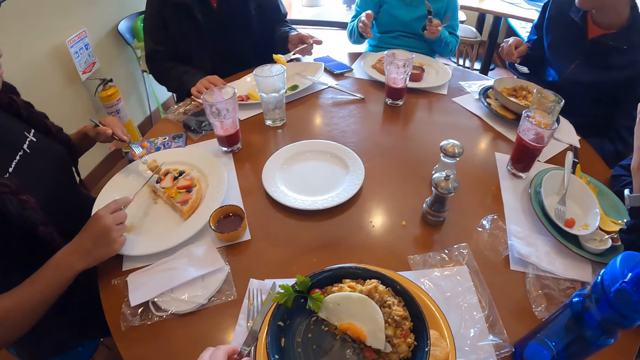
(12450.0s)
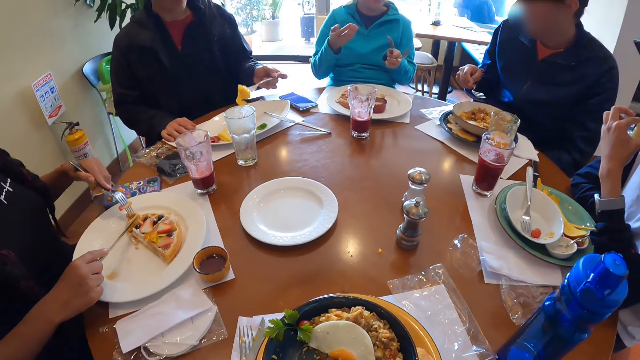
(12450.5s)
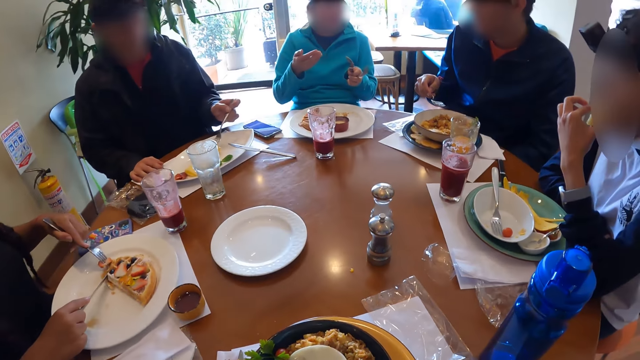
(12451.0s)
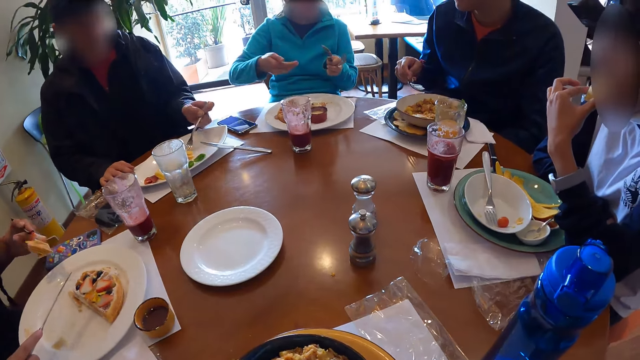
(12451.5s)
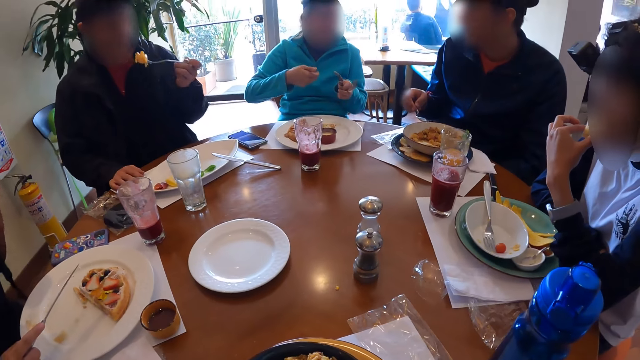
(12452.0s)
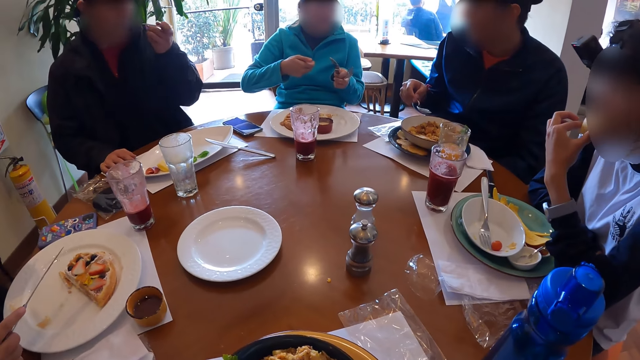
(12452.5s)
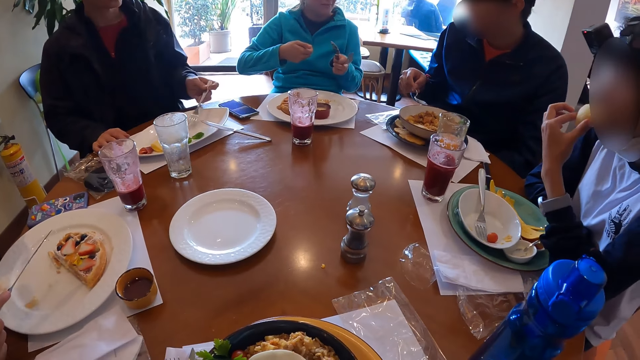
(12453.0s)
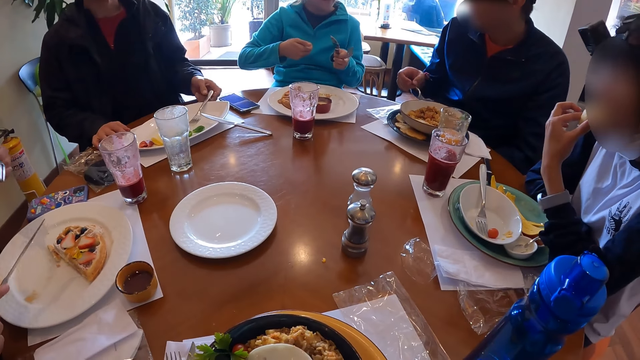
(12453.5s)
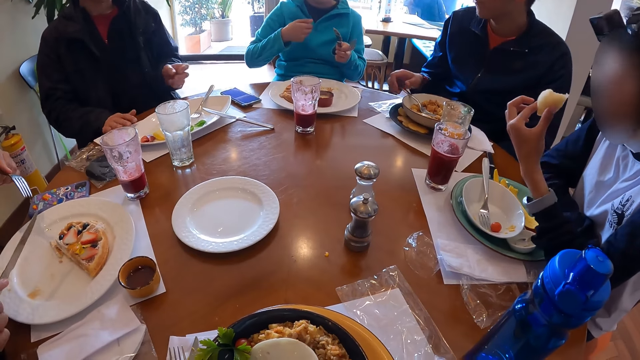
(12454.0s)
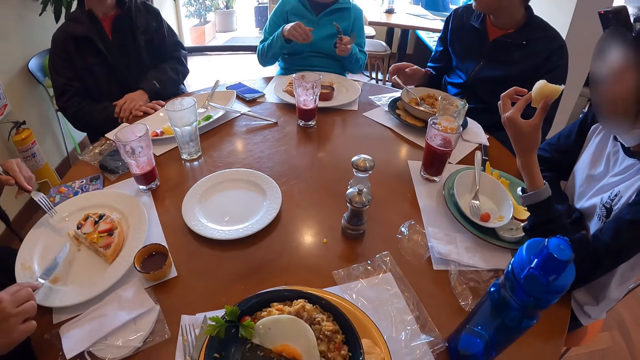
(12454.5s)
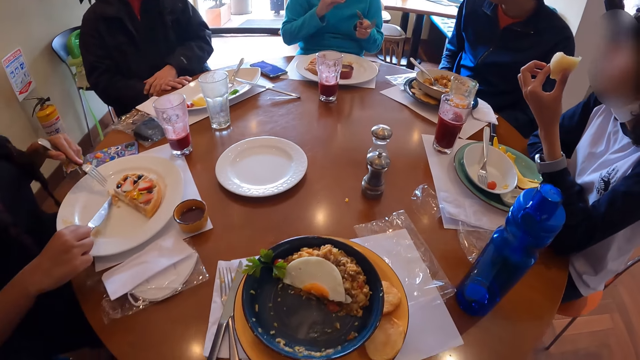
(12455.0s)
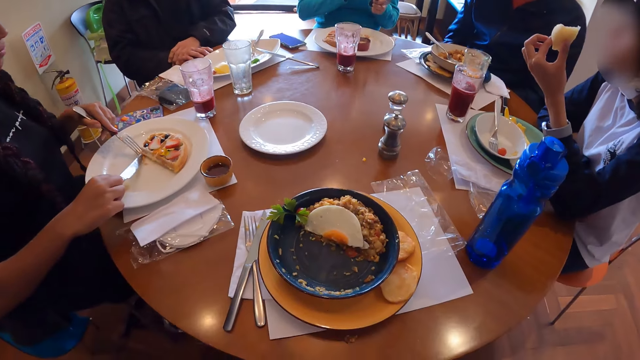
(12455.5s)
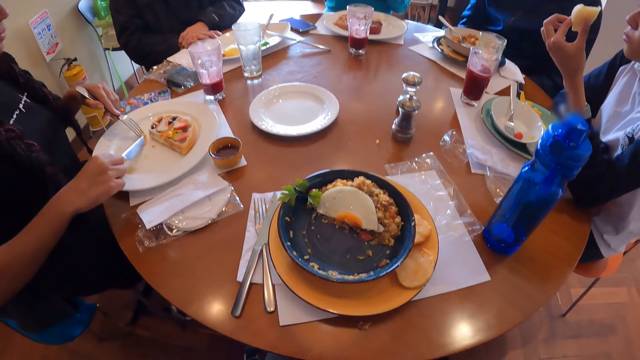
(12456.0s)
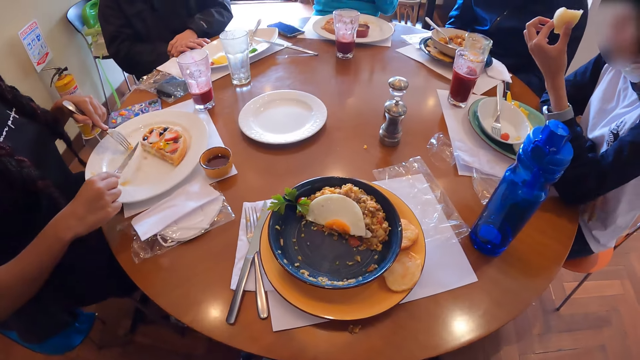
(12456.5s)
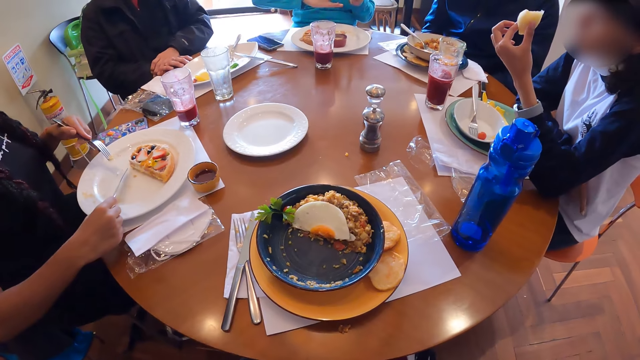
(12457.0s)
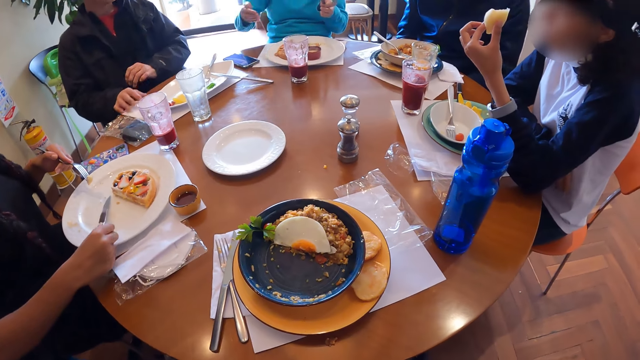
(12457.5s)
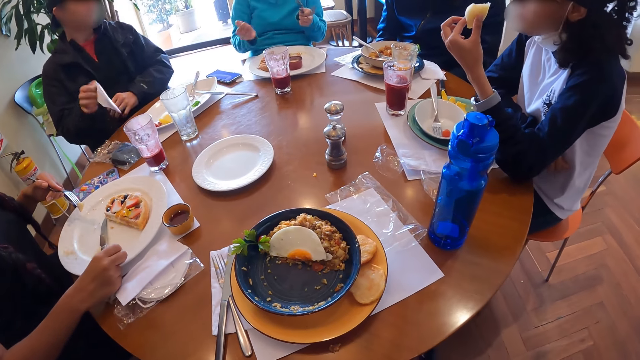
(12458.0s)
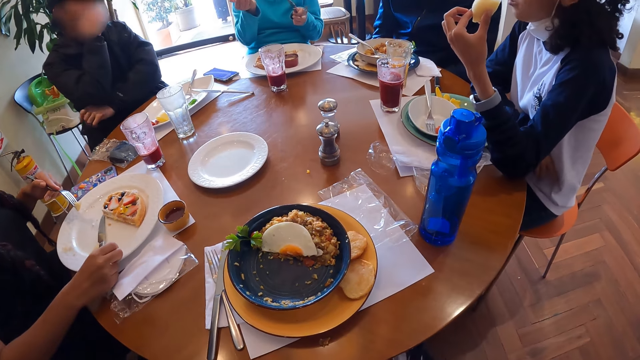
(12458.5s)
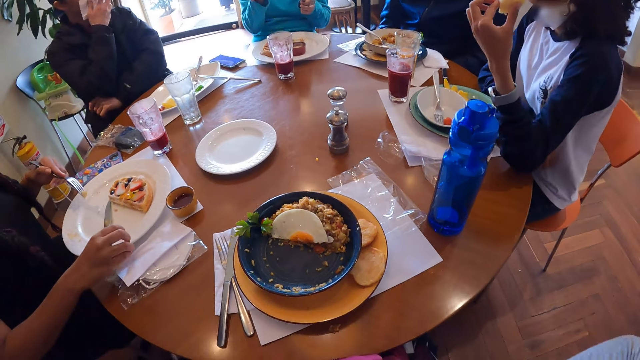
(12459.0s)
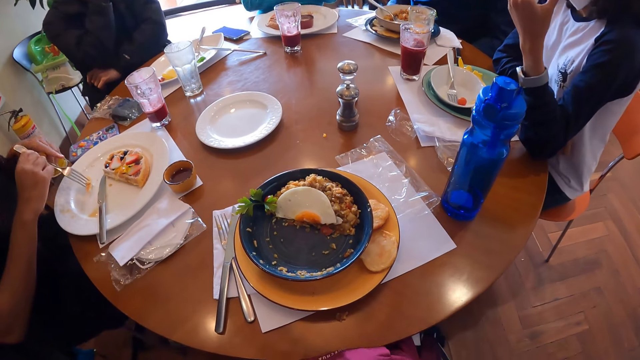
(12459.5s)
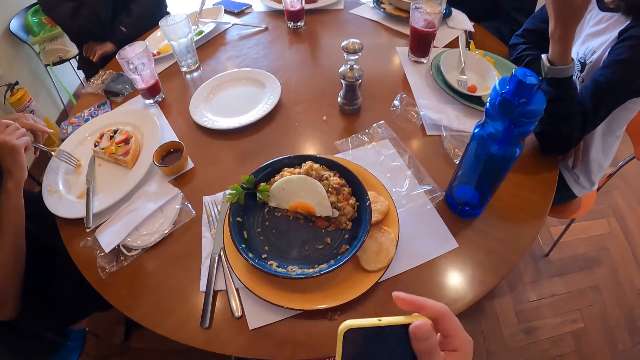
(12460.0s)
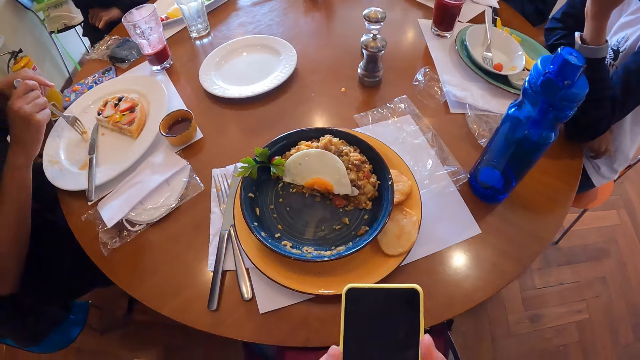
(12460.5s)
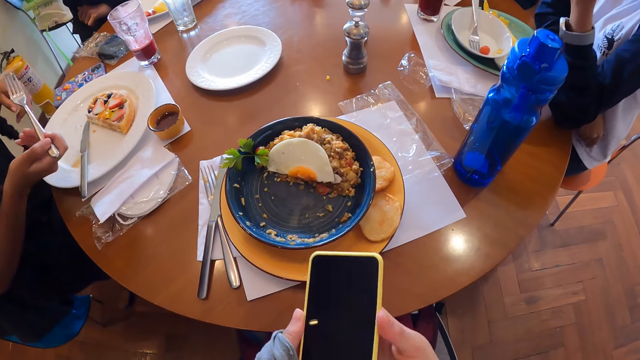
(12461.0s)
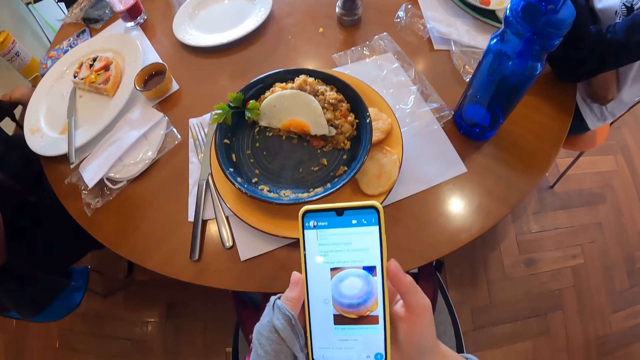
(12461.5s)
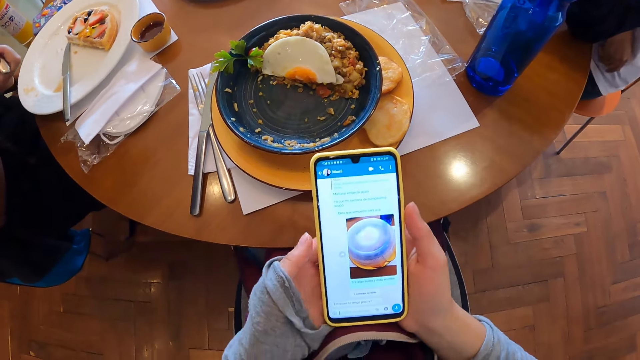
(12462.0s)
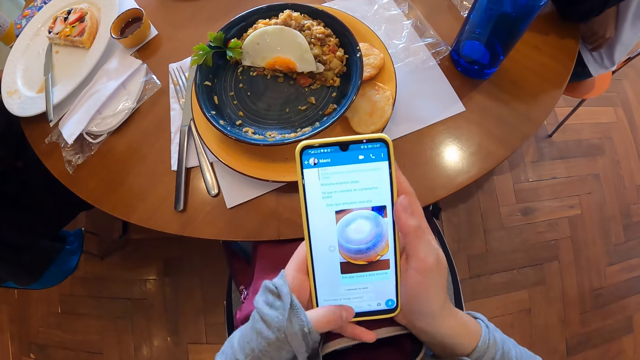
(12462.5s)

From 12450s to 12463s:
The second man eats the potatoes on the plate with the fork in his left hand. The second woman eats the waffle together with the strawberry with the fork in her left hand. The second man drops the fork on the plate with his left hand. The third man drops the fork in the plate with his right hand. The second woman moves a waffle piece with the fork together with the knife in her hands. The second man picks the serviette on the table with his right hand. The second woman drops the knife on the plate with her right hand. The second man wipes his mouth with the serviette in his right hand. The second woman passes the fork in her left hand to her right hand. The second woman eats the waffle piece together with the fork in her right hand. The camera wearer operates a mobile phone with her hands.

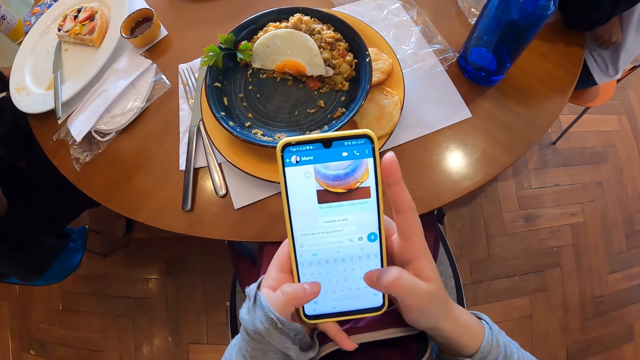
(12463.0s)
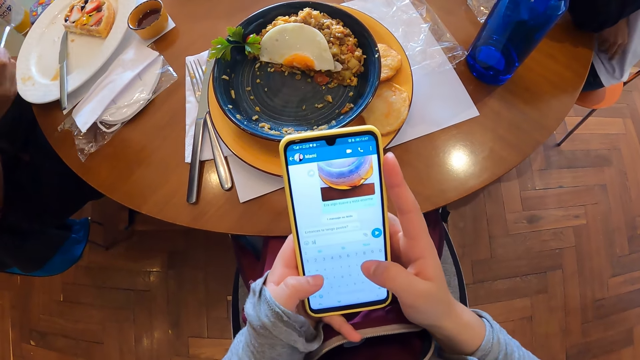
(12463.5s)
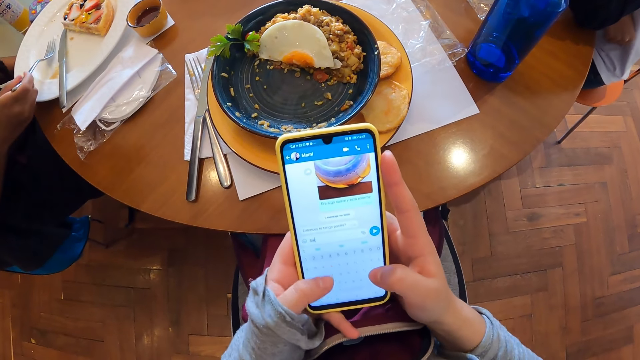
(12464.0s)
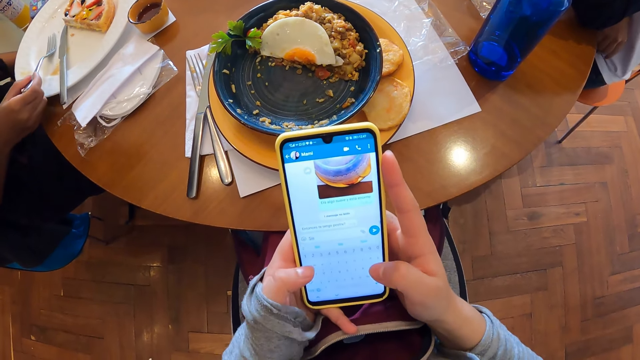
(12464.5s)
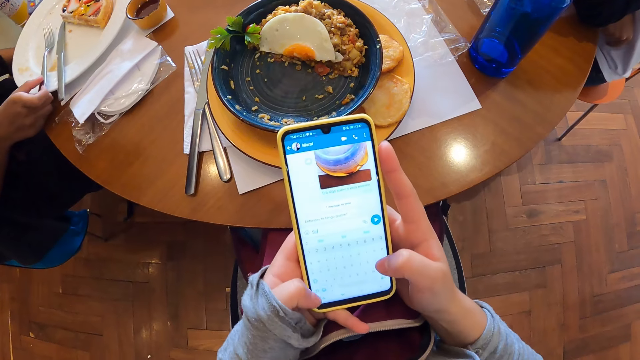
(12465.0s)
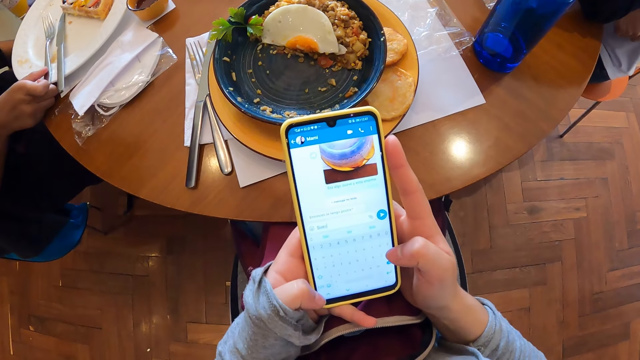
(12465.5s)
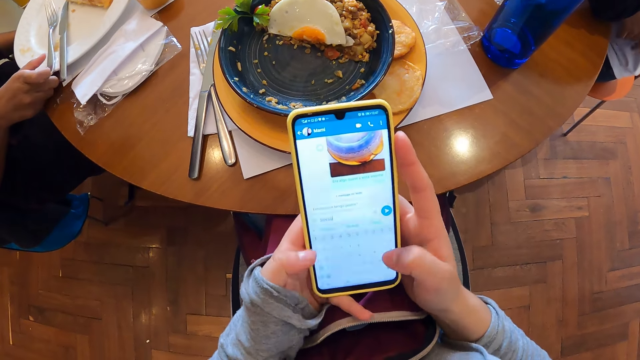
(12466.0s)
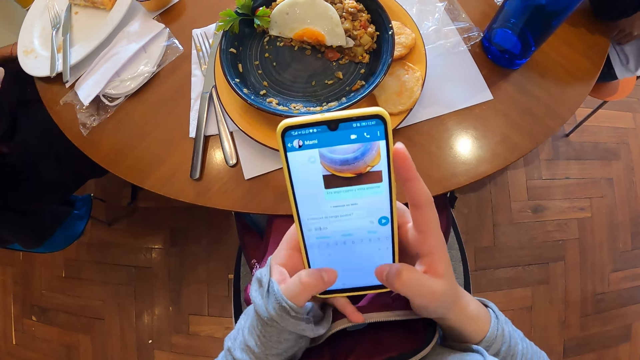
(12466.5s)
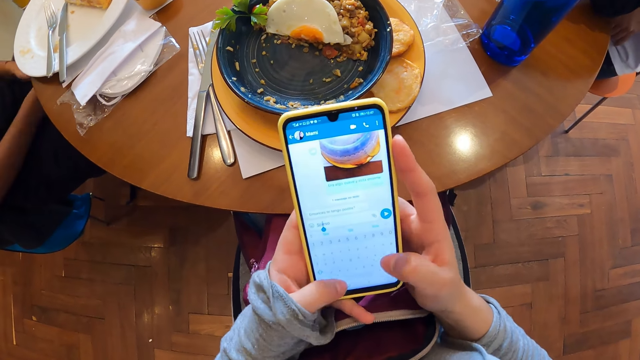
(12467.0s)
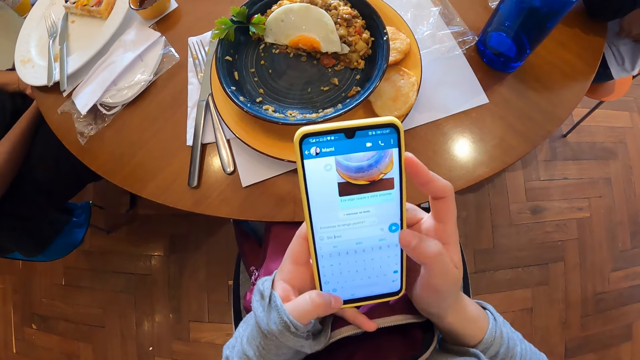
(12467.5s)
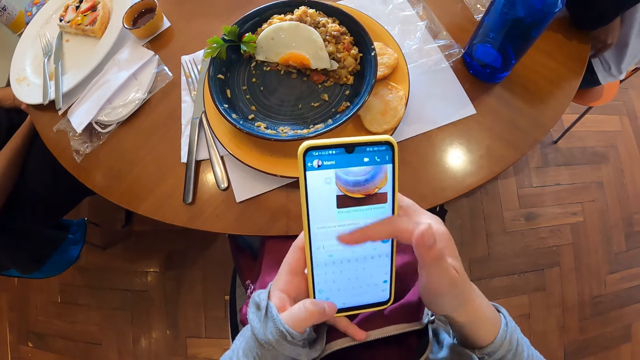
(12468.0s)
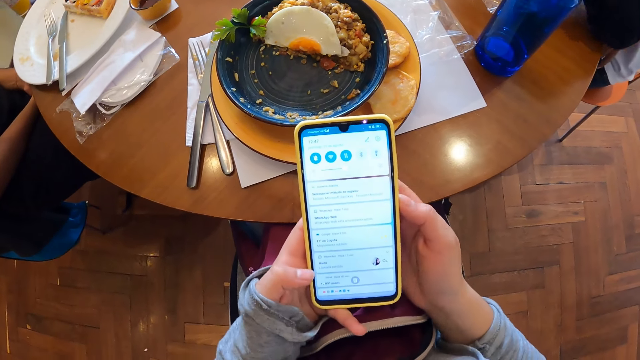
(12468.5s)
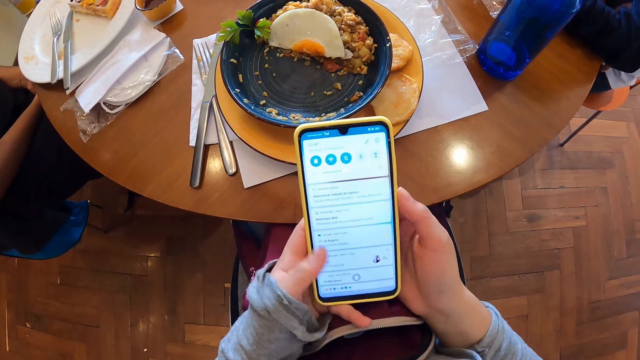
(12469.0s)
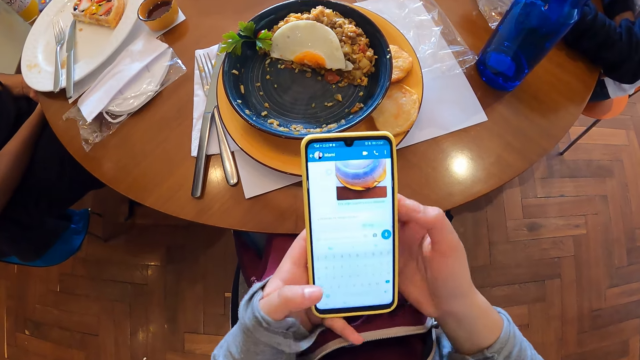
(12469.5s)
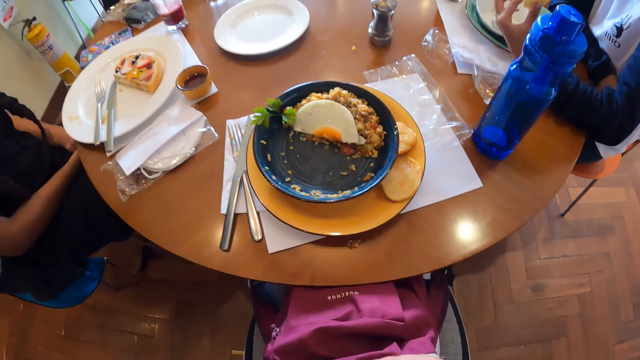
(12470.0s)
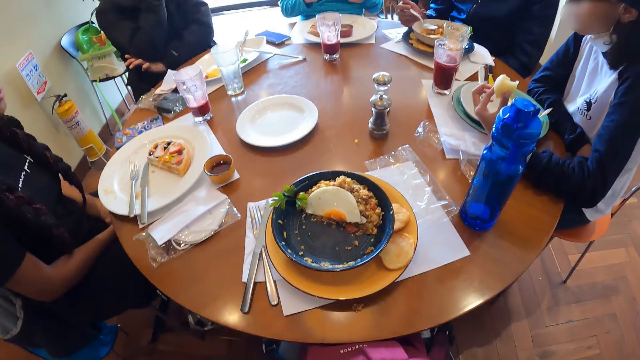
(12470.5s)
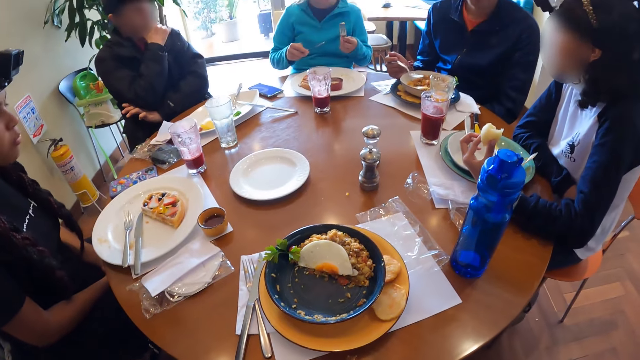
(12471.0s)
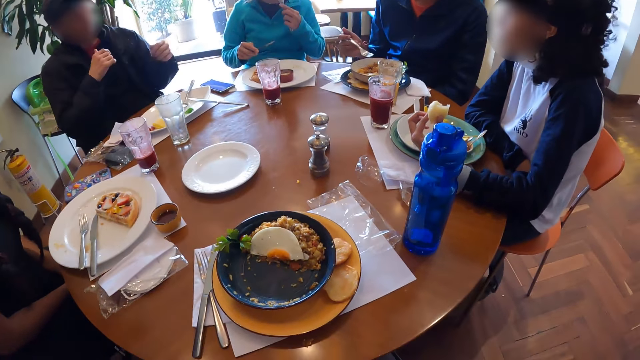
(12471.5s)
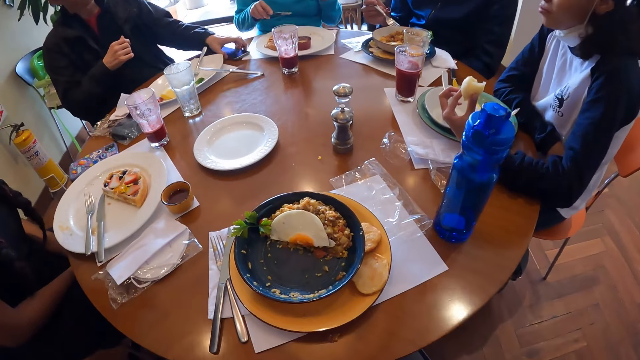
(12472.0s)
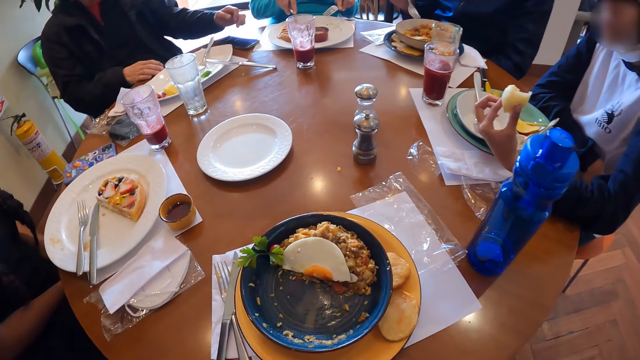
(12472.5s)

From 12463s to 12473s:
The second woman drops the fork on the plate with her right hand. The camera wearer drops the mobile phone in a bag with her right hand. The third man holds the fork with his right hand. The fourth woman eats the waffle with the fork in her left hand. The second man moves a mobile phone on the table with his left hand.
